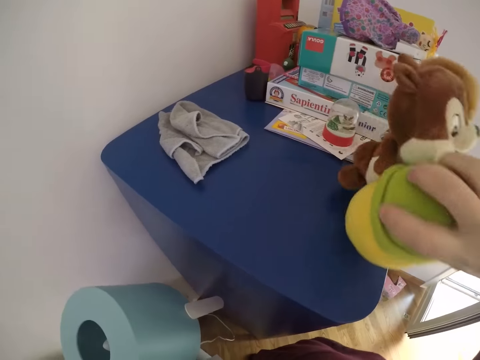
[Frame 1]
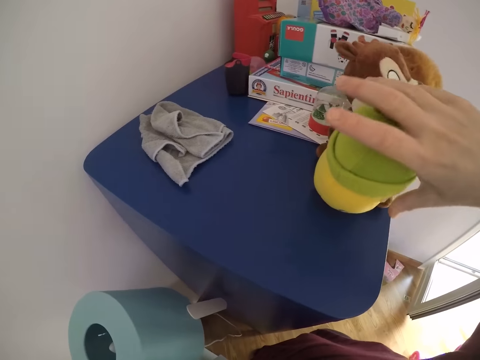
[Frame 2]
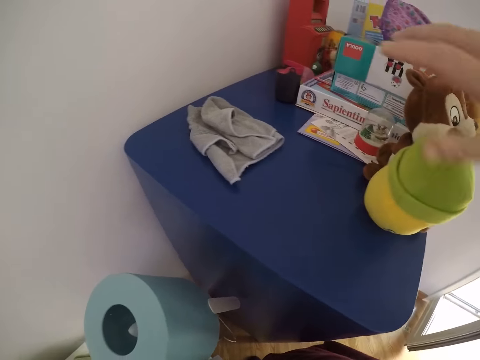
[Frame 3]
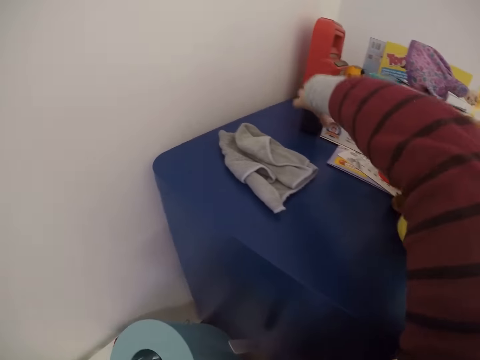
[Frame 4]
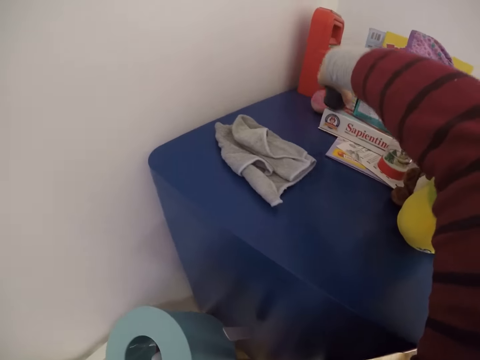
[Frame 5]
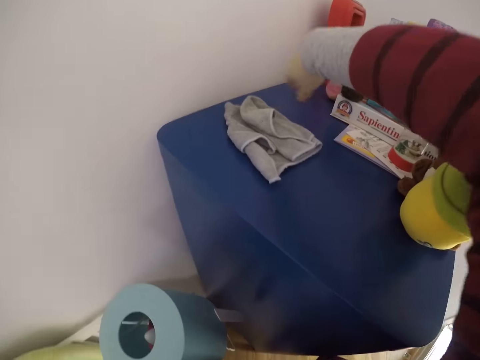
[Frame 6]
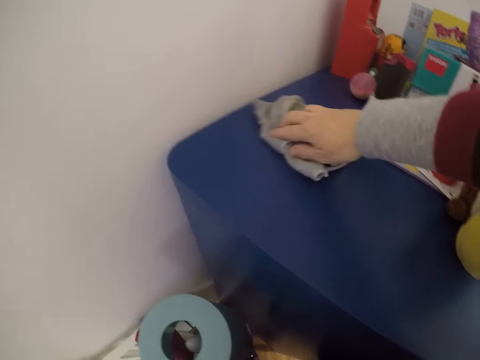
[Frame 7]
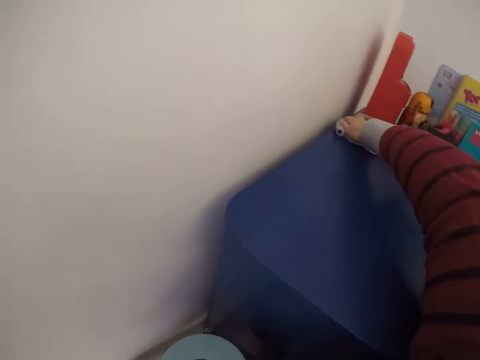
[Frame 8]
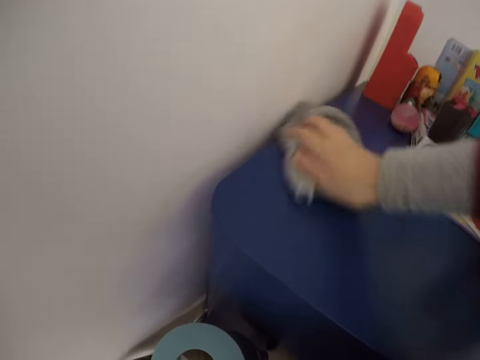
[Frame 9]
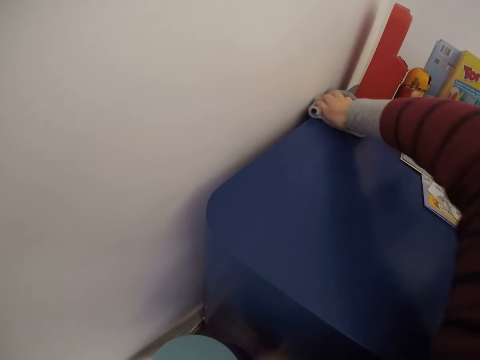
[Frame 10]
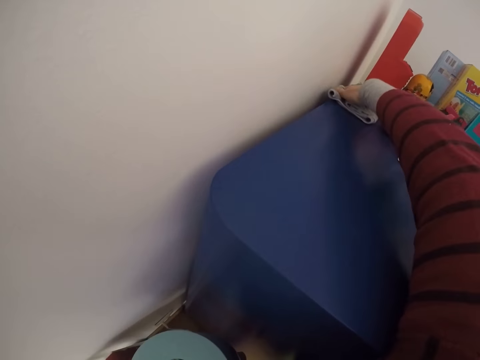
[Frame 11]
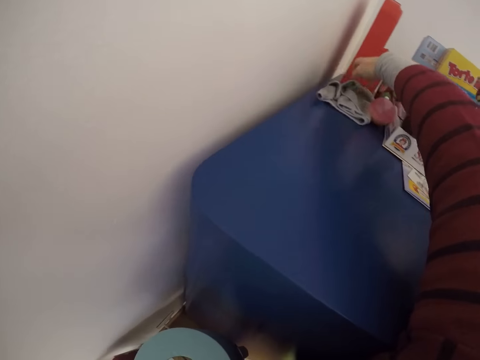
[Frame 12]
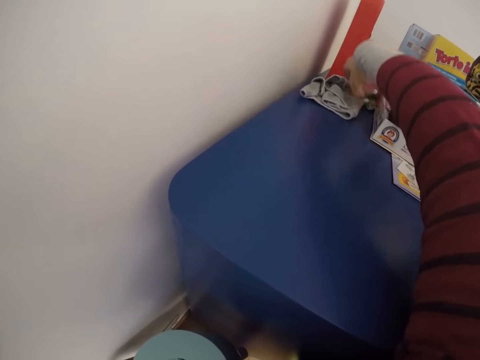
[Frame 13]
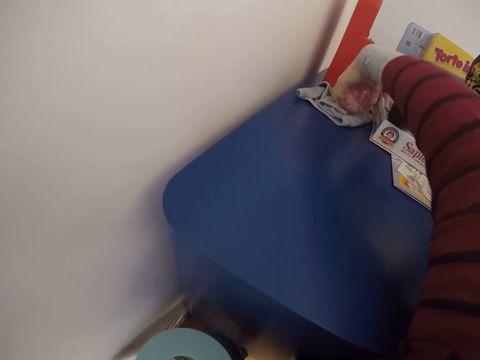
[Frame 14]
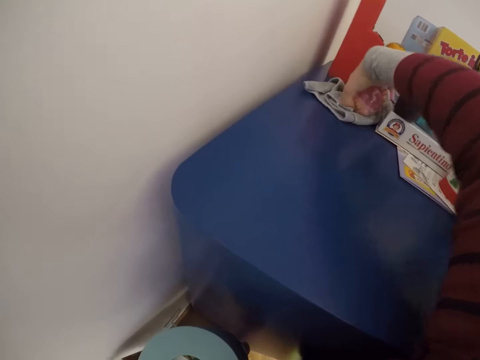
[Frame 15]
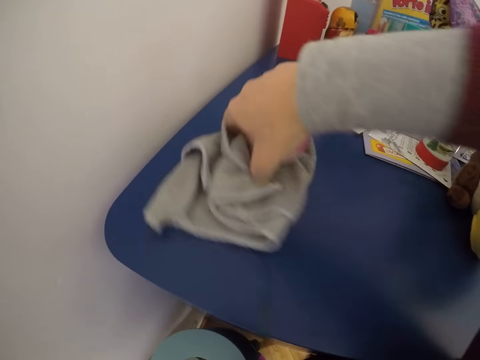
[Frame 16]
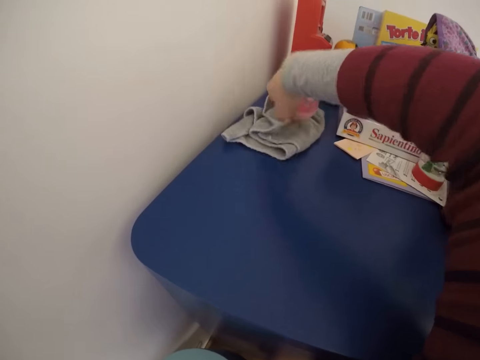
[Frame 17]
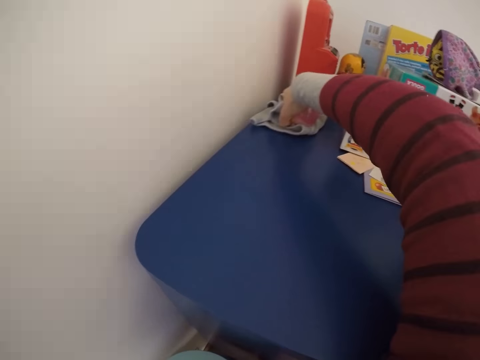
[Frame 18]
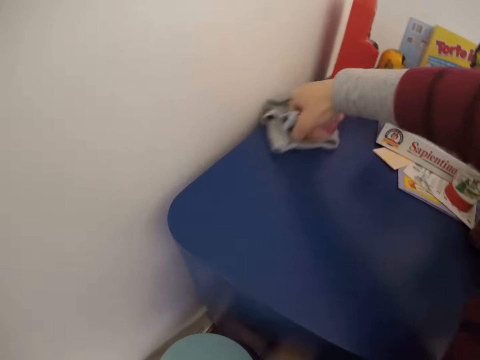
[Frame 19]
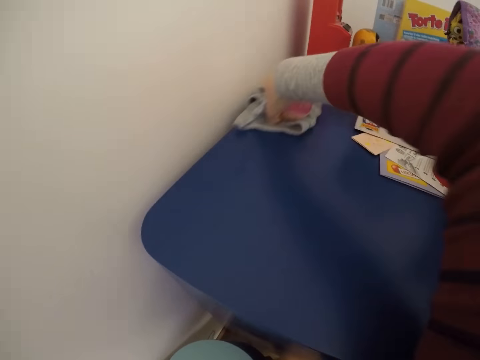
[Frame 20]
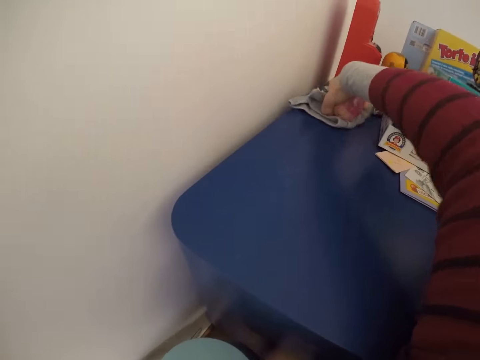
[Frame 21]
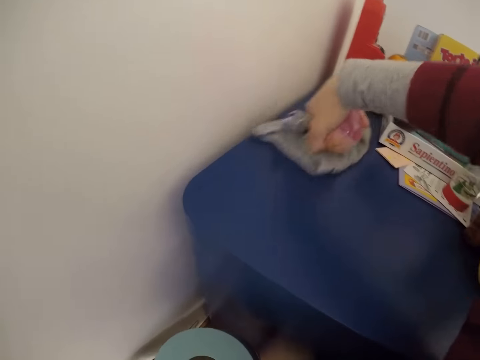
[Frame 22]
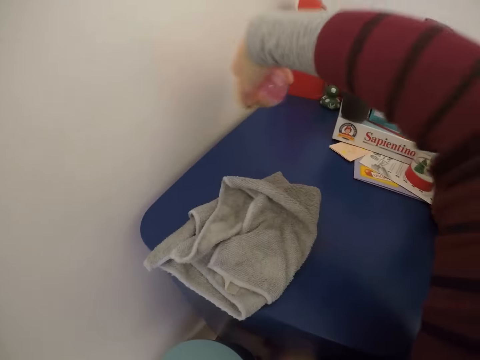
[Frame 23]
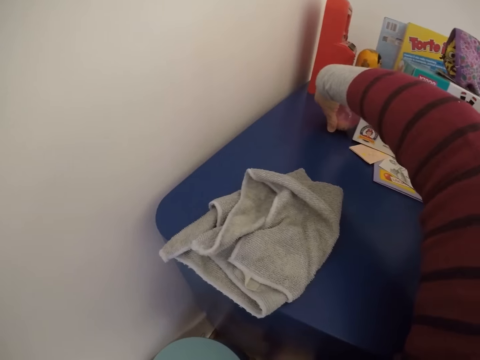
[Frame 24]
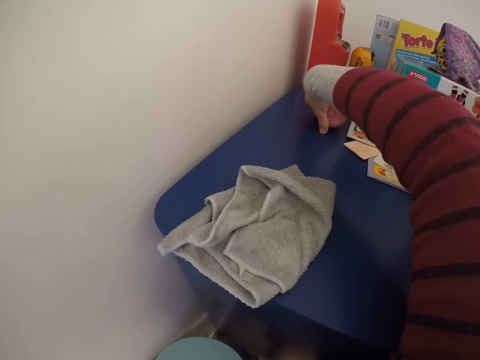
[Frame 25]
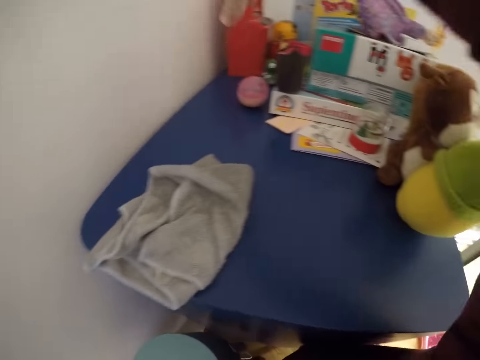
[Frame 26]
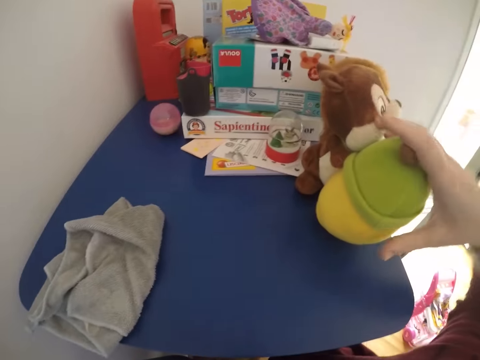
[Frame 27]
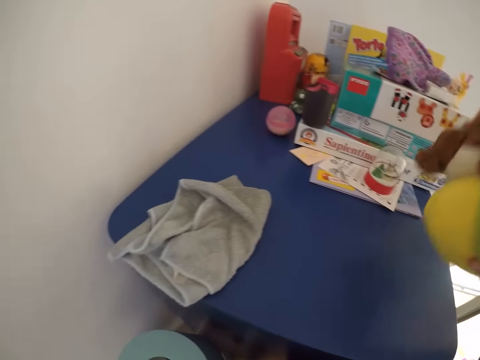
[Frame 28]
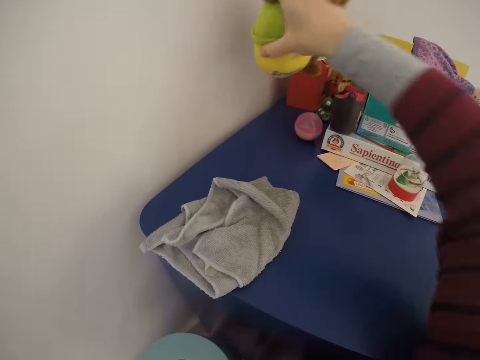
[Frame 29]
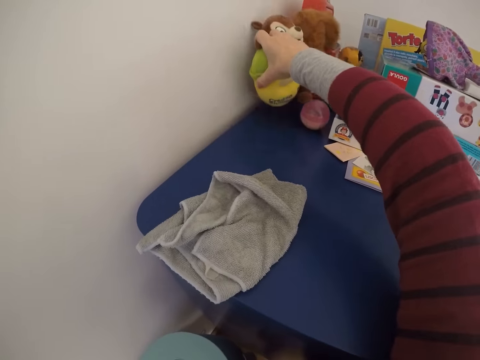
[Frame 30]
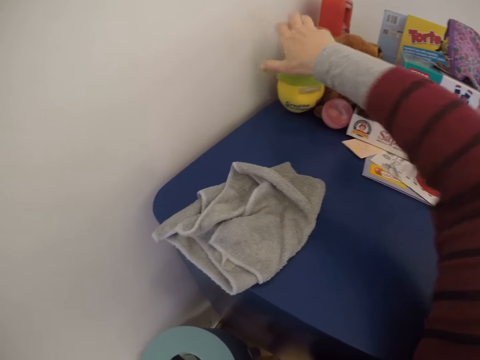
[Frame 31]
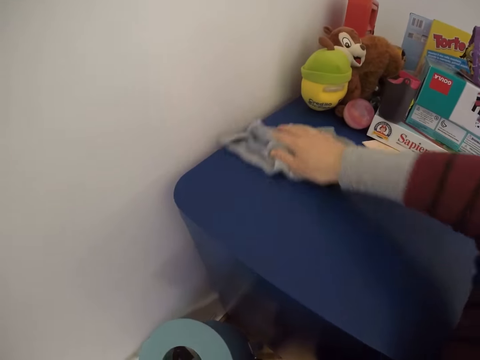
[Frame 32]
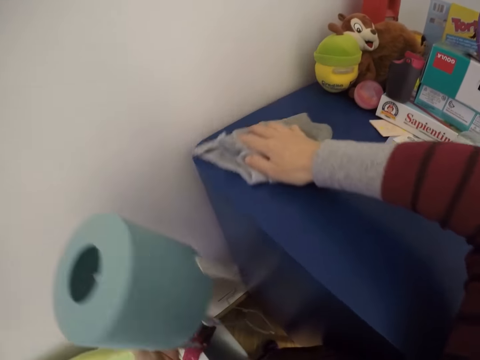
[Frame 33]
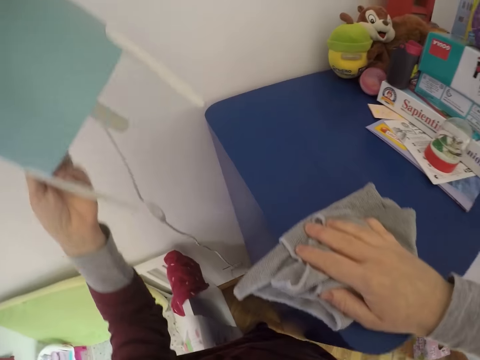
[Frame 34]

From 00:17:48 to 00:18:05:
The camera wearer puts the soft toy on a cabinet. She moves a toy bottle from the top of the wardrobe to the top of the stack of board games with her right hand. She picks up a container on a cabinet and puts the container on the box. She cleans the top of the wardrobe with the towel in her right hand. She picks up a fourth snow globe from the top of the wardrobe with her right hand. She cleans the top of the wardrobe with the towel in her right hand. She puts the fourth snow globe on the top of the table with her right hand. She moves around. She moves the toy squirrel to the other part of the top of the wardrobe with her right hand. She picks up a soft toy on a cabinet and puts the soft toy on a cabinet. She cleans the top of the wardrobe with the towel in her right hand.

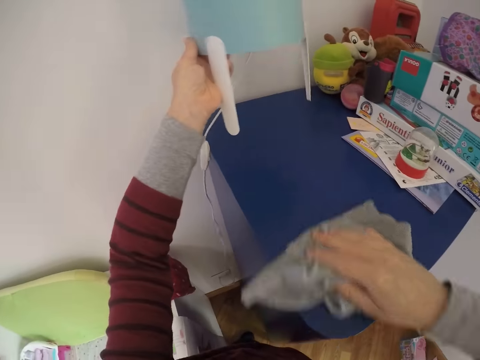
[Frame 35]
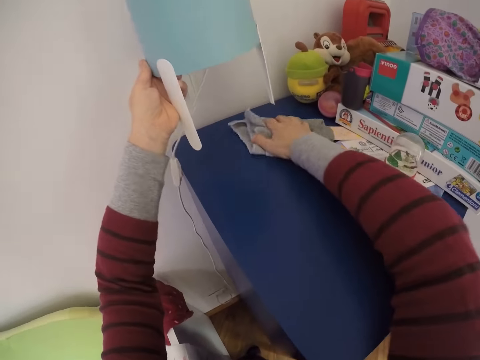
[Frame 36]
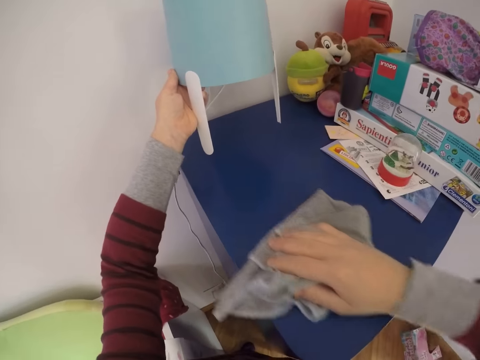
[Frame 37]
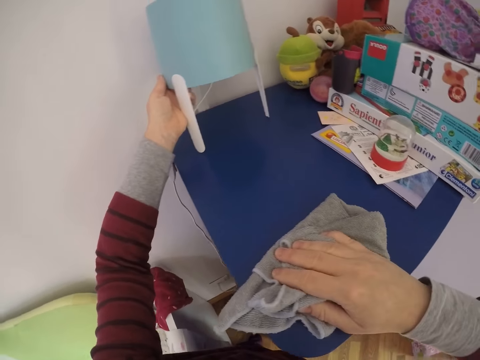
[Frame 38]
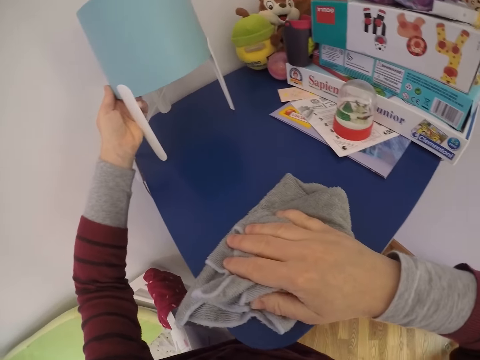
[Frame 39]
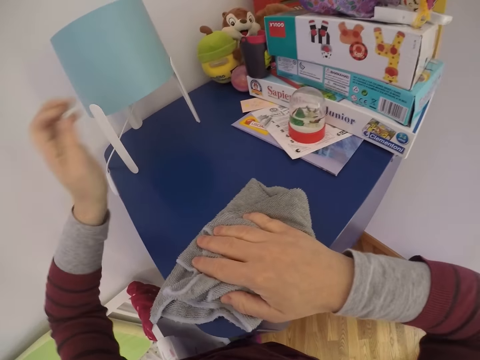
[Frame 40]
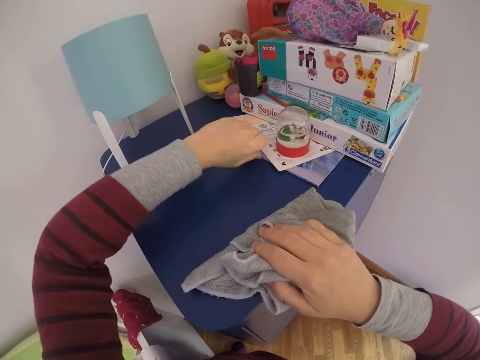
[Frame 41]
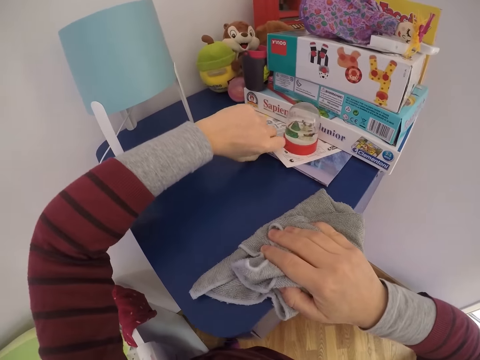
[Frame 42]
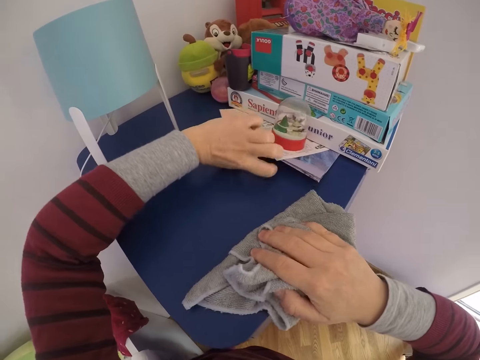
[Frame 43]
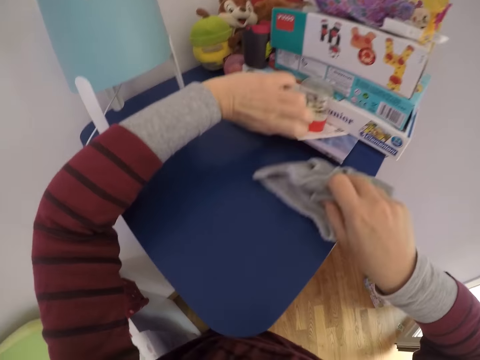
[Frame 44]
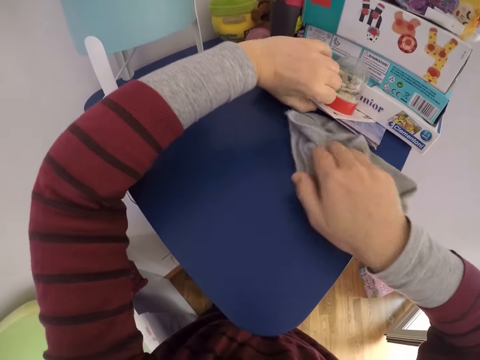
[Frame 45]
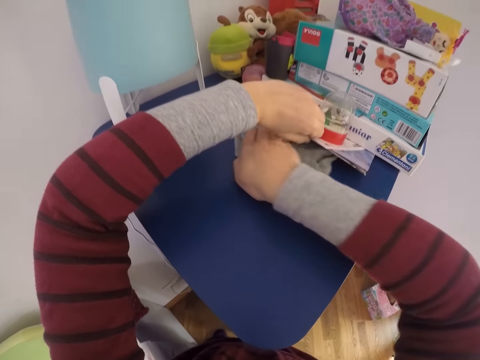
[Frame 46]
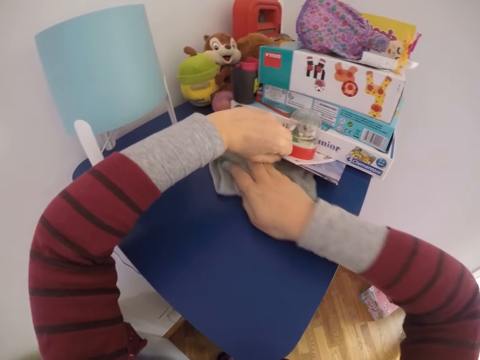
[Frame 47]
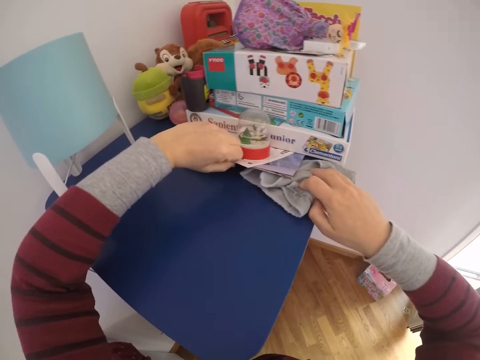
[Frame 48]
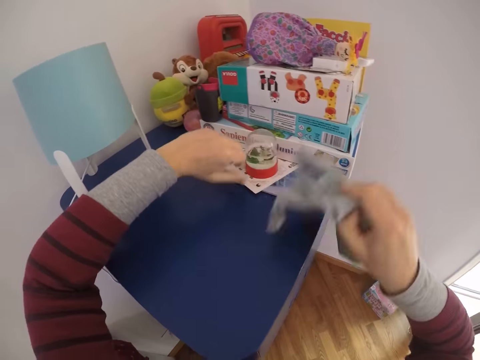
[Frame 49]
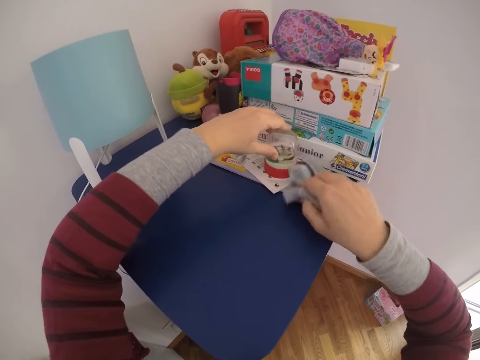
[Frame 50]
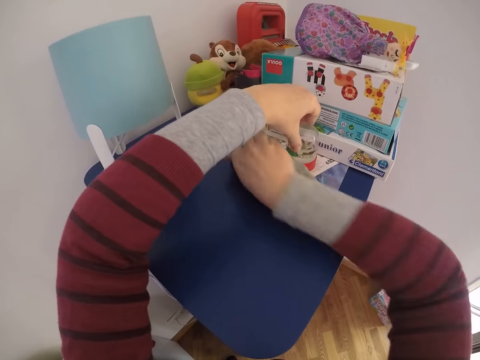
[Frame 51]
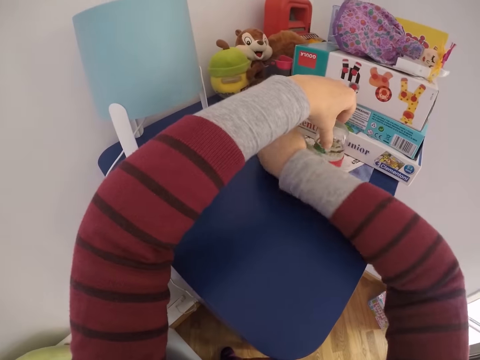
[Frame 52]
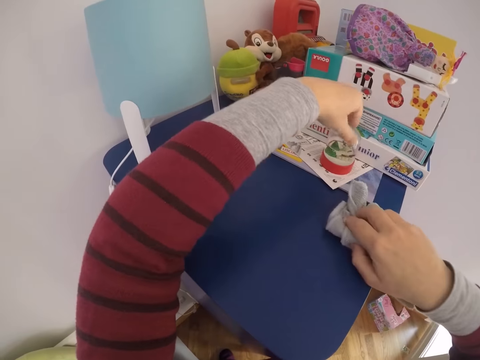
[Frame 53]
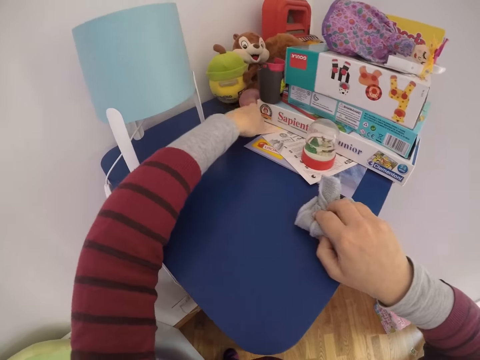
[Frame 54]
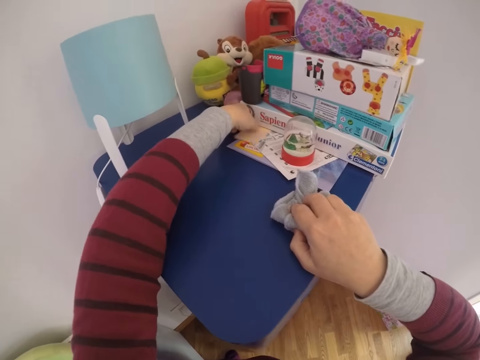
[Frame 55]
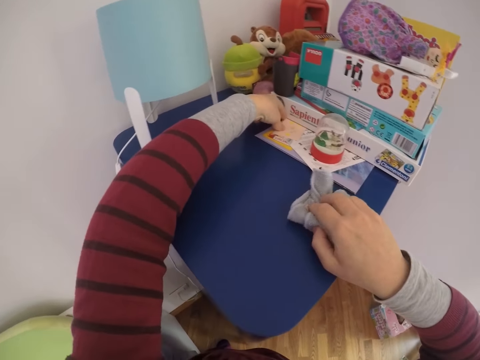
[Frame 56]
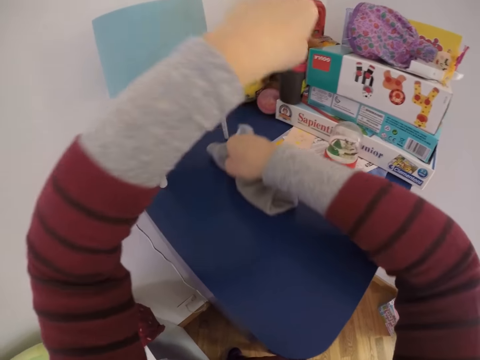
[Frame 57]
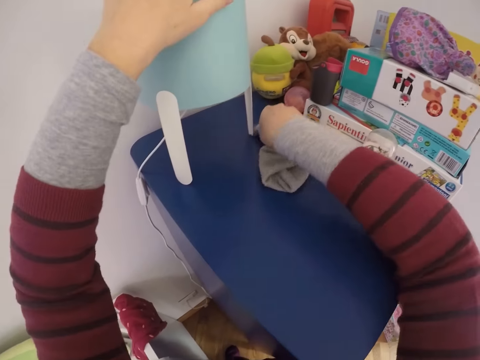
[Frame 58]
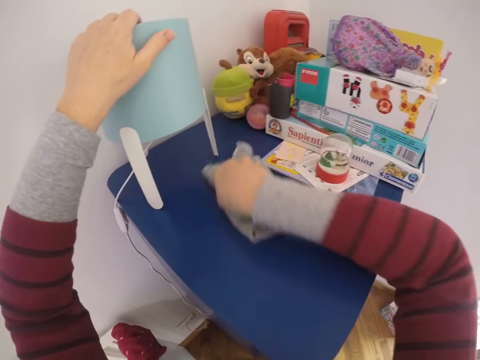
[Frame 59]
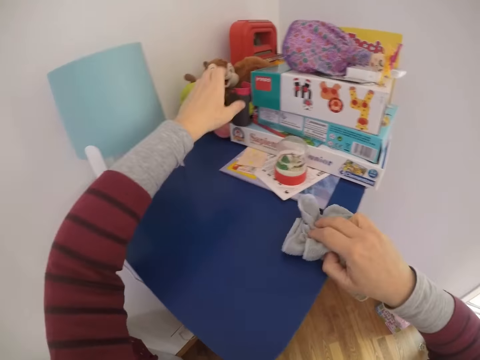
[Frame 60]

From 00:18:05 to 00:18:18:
The camera wearer holds a lampshade over a cabinet. She wipes the cabinet with a hand towel. She puts the lamp on the top of the wardrobe with her left hand. She raises story books underneath the stack of board games on the top of the wardrobe with her left hand. She wipes the cabinet with the hand towel. She cleans the bottom of the story books on the top of the wardrobe with the towel in her right hand. She cleans the story books with the towel in her right hand. She adjusts a transparent paper on the top of the wardrobe with her left hand. She cleans the top of the wardrobe with the towel in her right hand. She places her hand on the lampshade and wipes the cabinet with the hand towel.
